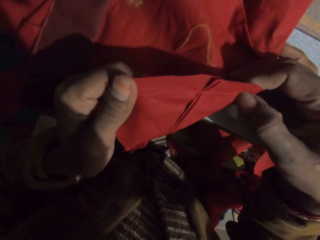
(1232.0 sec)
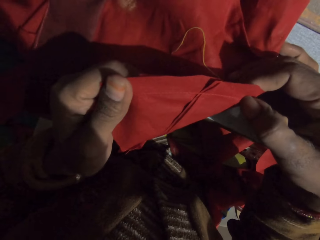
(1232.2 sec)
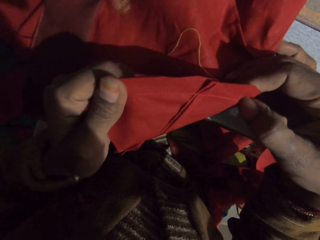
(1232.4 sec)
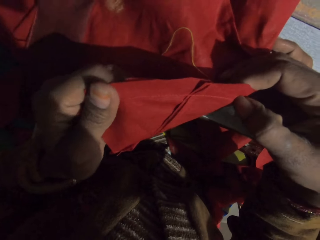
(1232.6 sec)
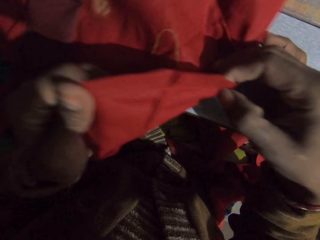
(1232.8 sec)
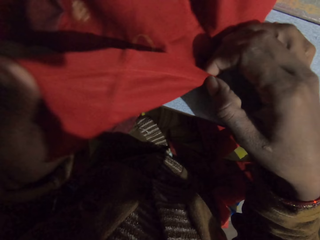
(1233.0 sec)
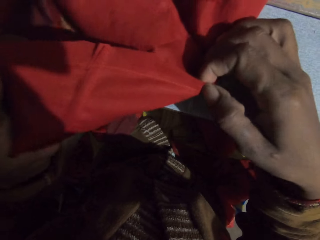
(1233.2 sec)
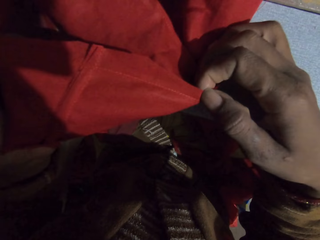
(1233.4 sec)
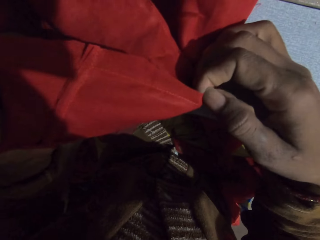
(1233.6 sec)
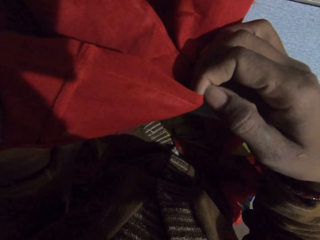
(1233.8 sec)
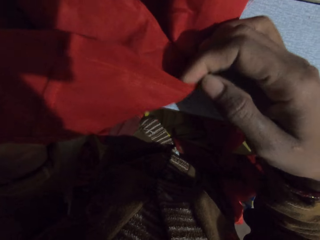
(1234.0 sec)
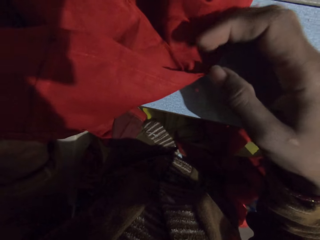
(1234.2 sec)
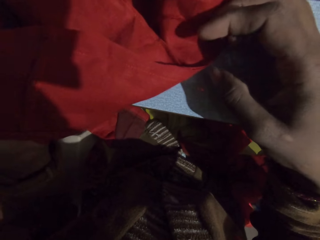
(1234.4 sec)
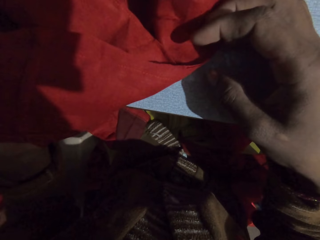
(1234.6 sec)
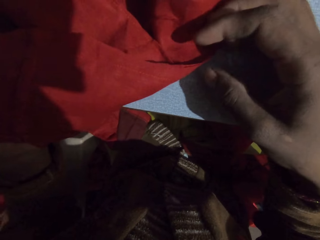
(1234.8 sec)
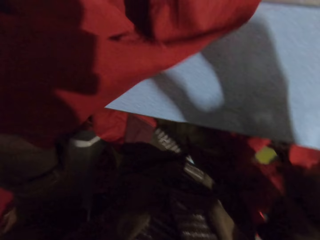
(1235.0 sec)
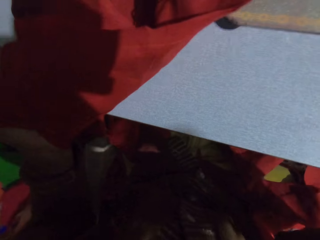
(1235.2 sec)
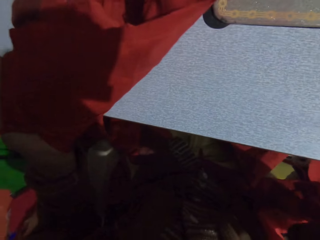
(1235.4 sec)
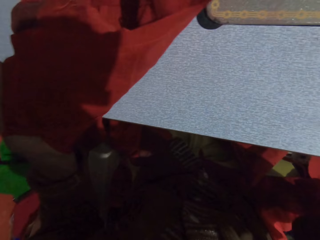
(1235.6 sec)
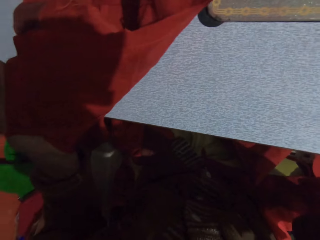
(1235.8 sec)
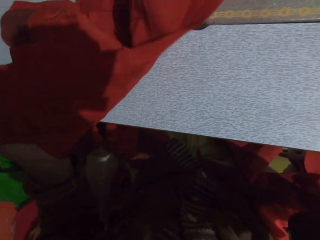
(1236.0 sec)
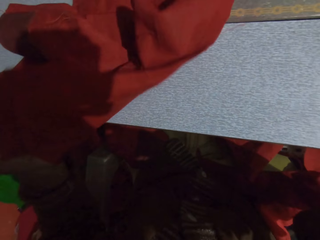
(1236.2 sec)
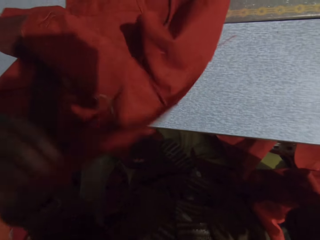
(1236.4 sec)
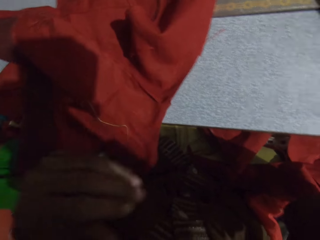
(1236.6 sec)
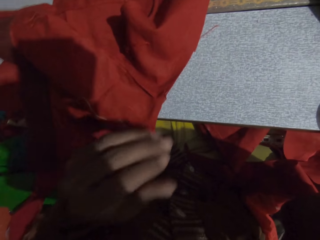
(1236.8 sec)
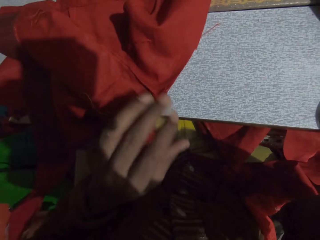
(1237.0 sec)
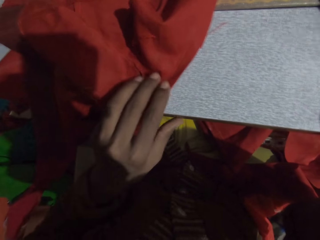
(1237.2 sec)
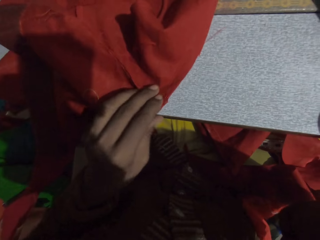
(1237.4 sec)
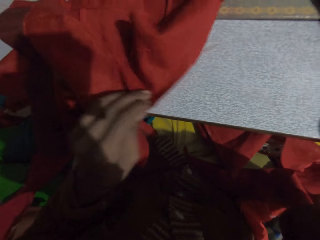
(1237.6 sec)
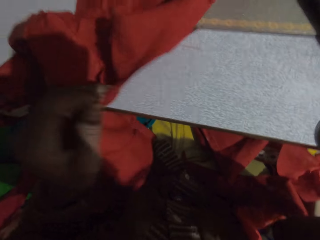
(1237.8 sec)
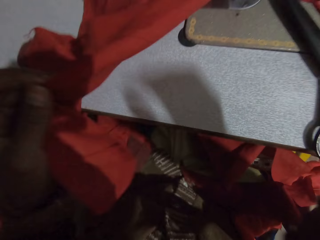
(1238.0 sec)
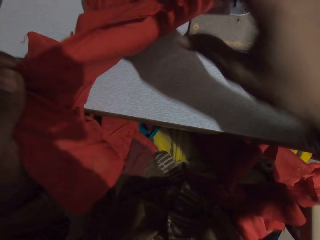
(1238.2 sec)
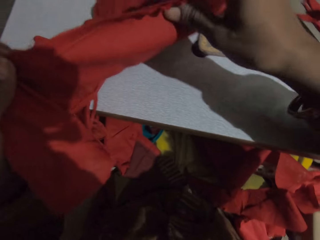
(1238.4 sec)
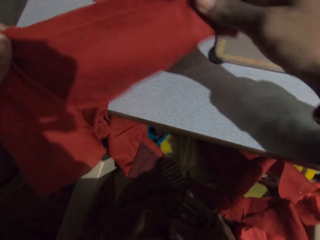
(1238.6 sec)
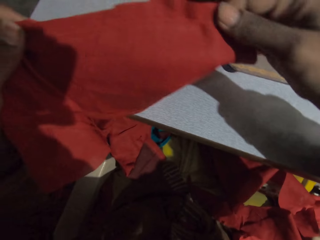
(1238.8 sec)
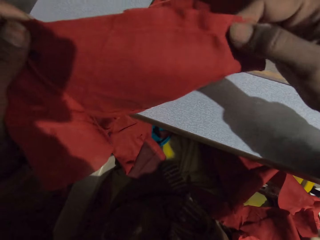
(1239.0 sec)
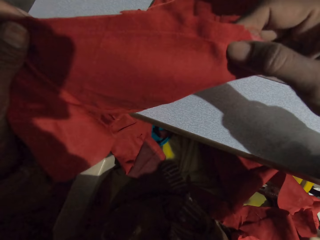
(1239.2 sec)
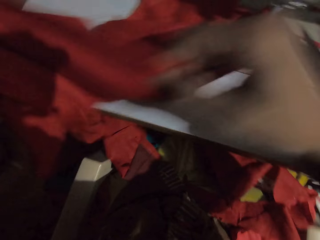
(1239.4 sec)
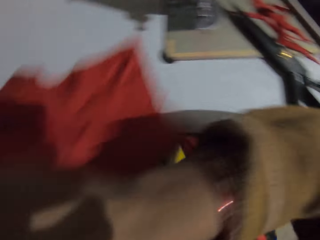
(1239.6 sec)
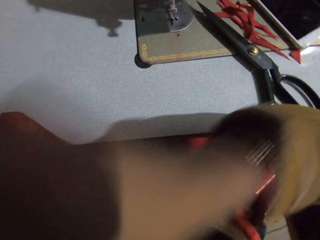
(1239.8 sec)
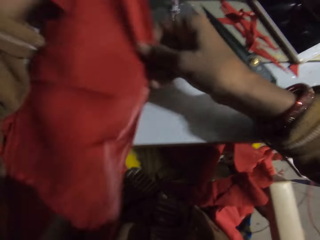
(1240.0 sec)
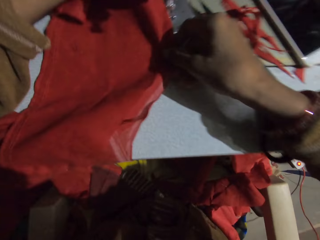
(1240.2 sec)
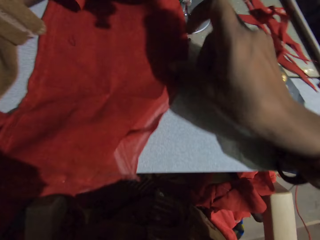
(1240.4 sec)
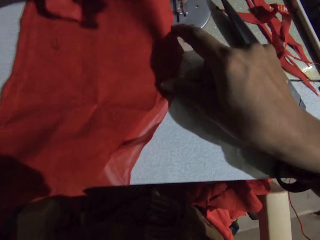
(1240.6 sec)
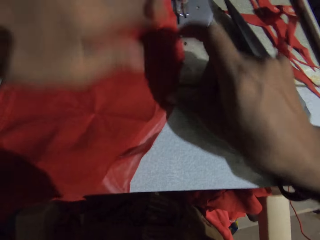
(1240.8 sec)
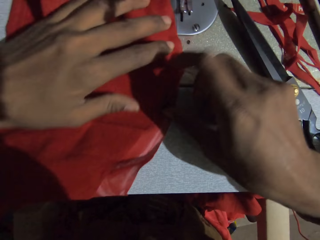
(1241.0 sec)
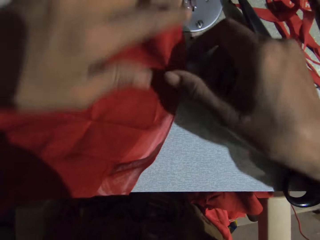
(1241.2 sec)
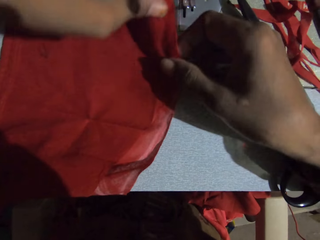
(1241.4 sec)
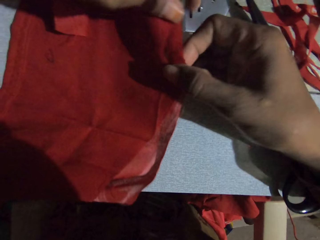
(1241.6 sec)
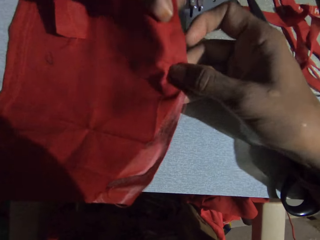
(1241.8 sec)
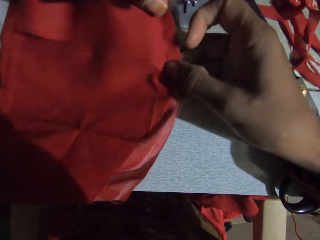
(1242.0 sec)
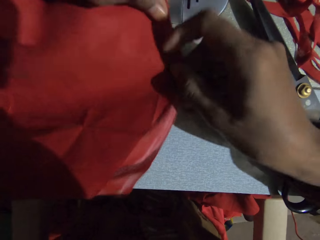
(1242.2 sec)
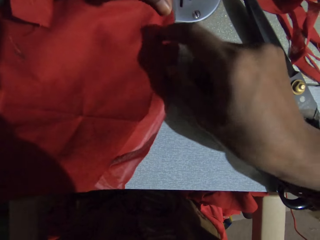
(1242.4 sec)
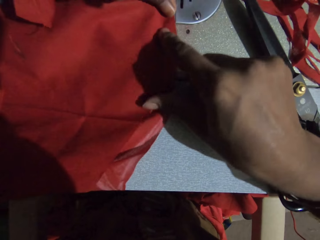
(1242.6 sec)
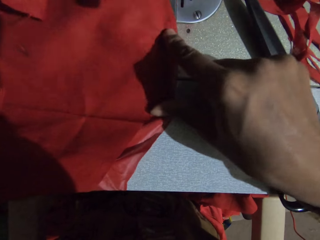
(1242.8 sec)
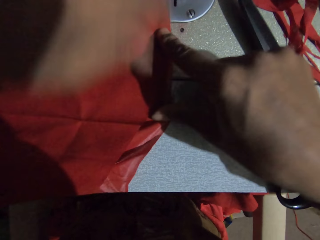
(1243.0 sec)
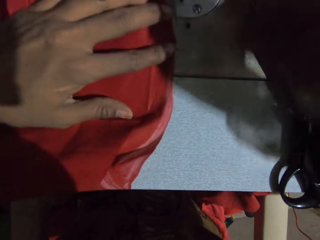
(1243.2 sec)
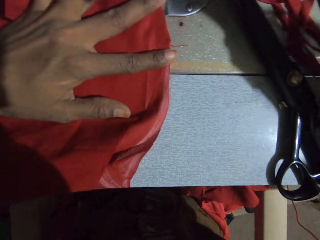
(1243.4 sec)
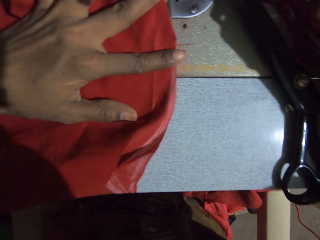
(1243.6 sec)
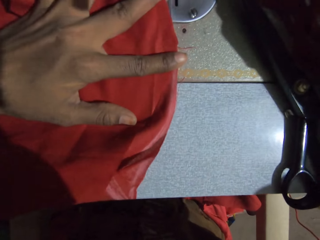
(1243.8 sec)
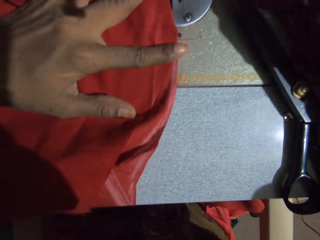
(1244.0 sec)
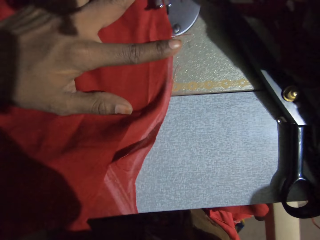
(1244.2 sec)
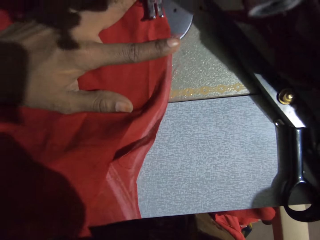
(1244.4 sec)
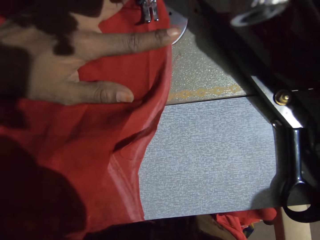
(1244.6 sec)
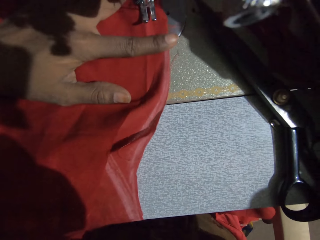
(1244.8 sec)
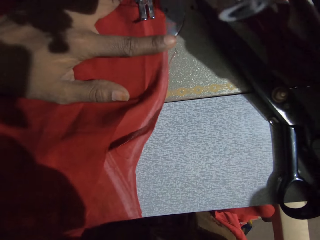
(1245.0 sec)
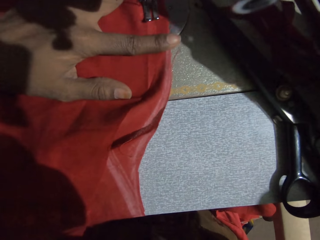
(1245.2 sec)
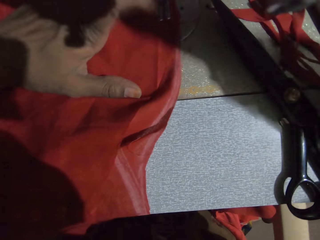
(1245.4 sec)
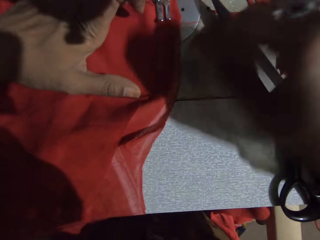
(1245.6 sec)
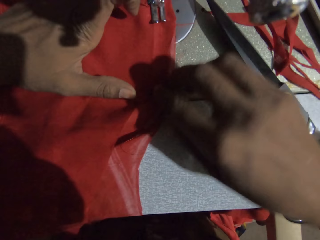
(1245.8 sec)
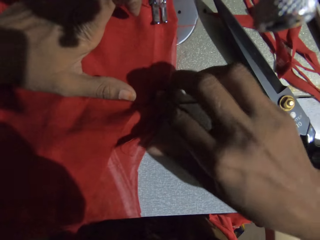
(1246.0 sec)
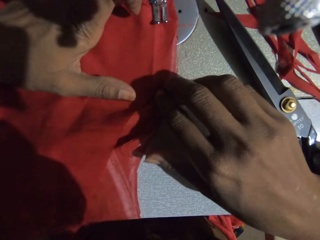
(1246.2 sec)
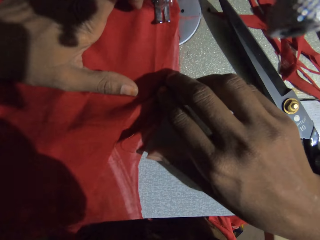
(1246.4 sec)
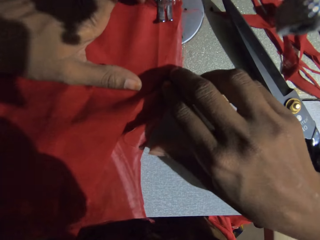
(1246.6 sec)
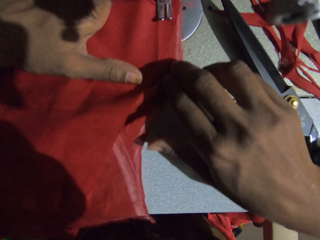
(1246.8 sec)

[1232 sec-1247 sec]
The camera wearer checks the fabric. He holds the piece of cloth with his hands. He puts the piece of cloth on the sewing machine and picks the piece of cloth from the sewing machine. He checks the fabric, turns the fabric, and adjusts the fabric. He puts the piece of cloth on the sewing machine. He moves the cloth on the sewing machine and holds the fabric with both hands.

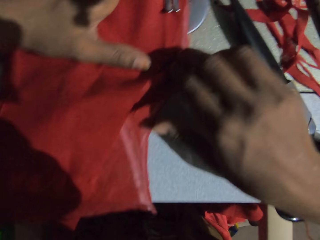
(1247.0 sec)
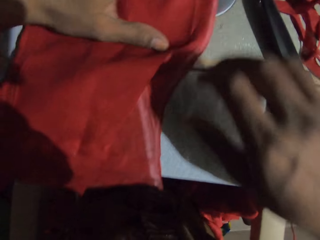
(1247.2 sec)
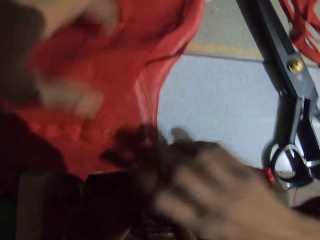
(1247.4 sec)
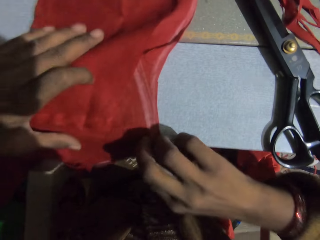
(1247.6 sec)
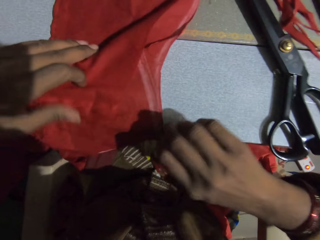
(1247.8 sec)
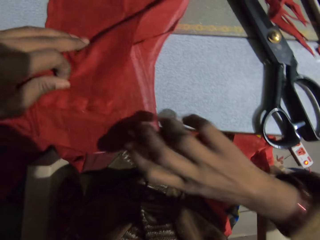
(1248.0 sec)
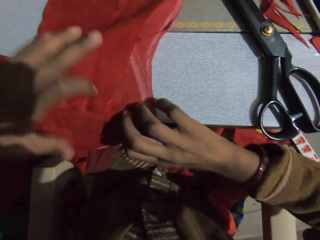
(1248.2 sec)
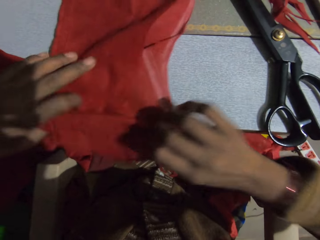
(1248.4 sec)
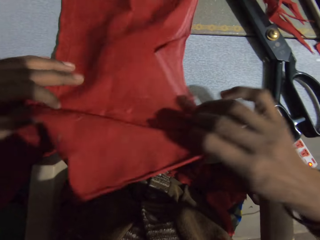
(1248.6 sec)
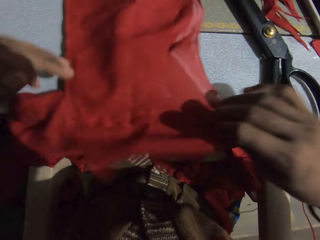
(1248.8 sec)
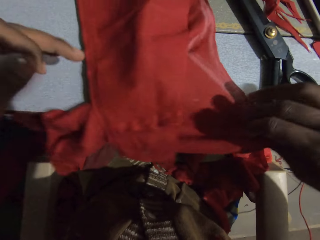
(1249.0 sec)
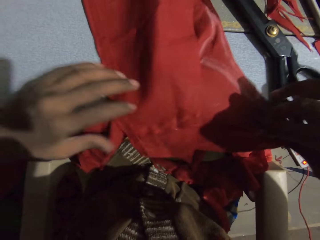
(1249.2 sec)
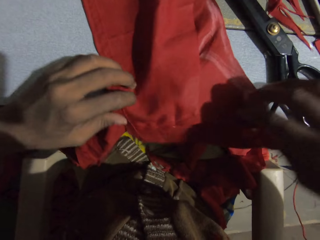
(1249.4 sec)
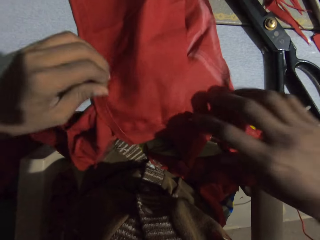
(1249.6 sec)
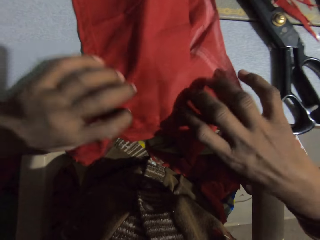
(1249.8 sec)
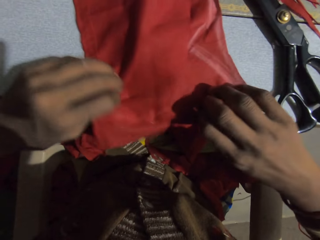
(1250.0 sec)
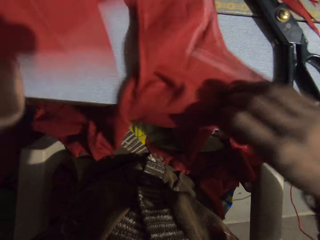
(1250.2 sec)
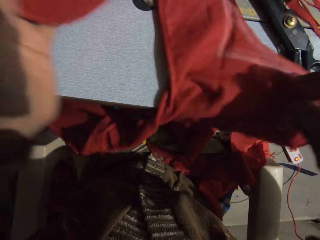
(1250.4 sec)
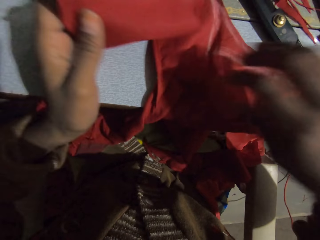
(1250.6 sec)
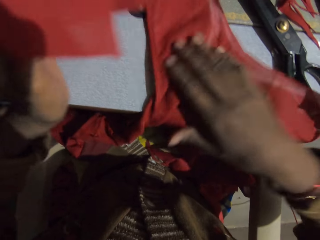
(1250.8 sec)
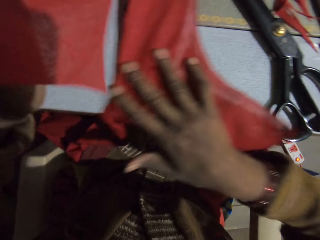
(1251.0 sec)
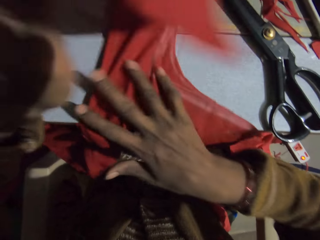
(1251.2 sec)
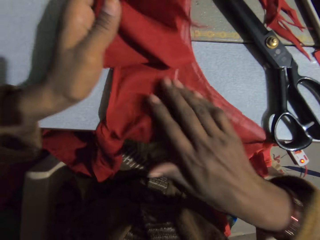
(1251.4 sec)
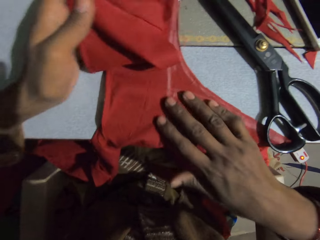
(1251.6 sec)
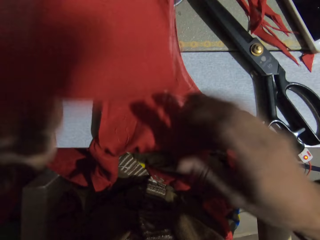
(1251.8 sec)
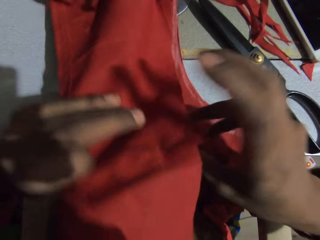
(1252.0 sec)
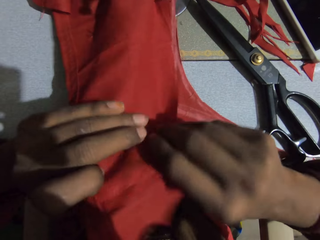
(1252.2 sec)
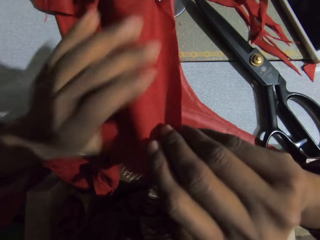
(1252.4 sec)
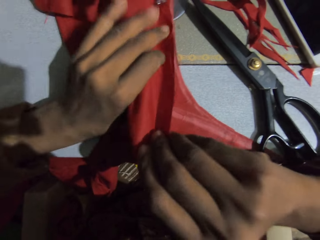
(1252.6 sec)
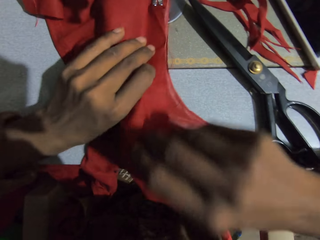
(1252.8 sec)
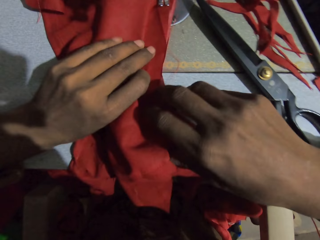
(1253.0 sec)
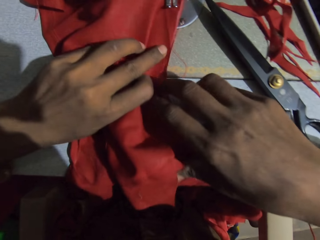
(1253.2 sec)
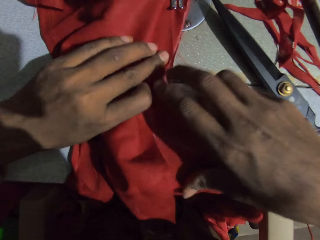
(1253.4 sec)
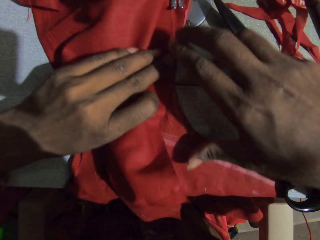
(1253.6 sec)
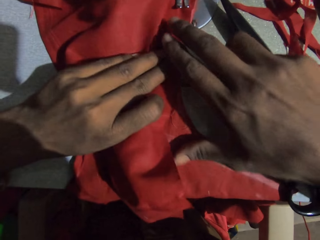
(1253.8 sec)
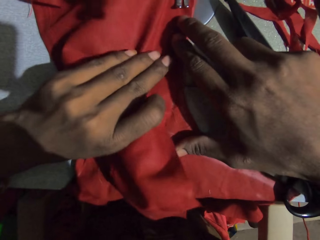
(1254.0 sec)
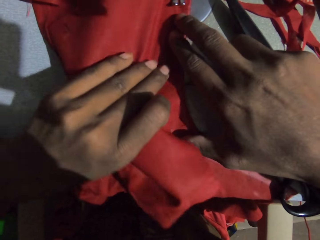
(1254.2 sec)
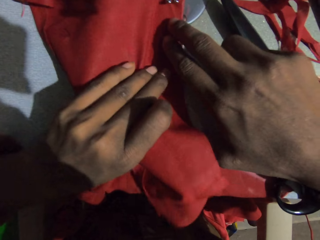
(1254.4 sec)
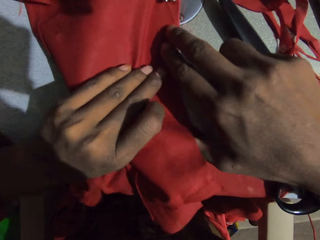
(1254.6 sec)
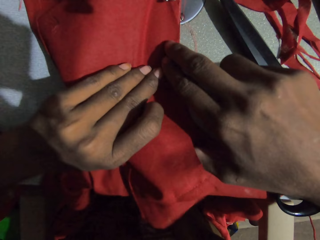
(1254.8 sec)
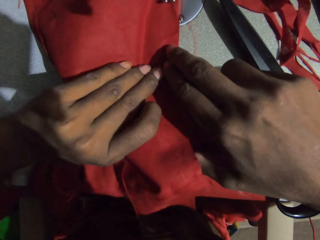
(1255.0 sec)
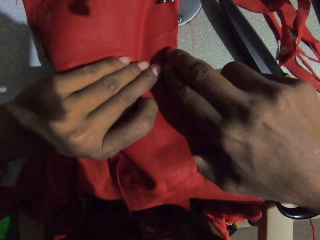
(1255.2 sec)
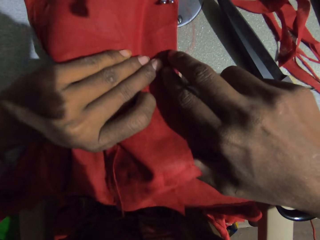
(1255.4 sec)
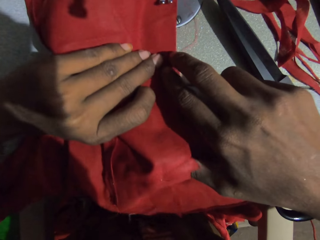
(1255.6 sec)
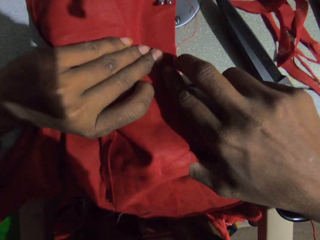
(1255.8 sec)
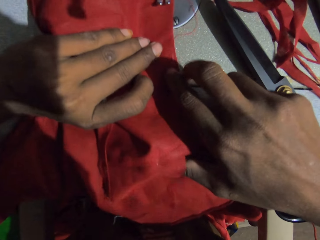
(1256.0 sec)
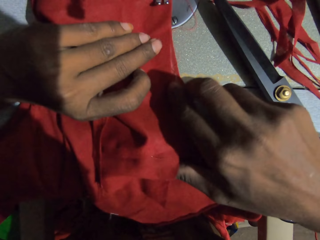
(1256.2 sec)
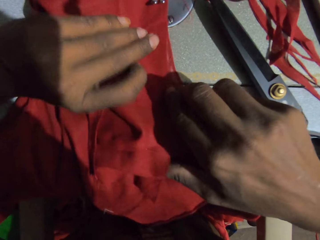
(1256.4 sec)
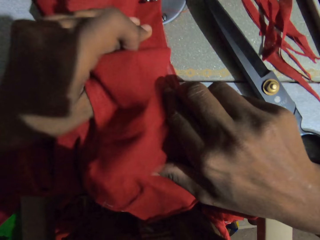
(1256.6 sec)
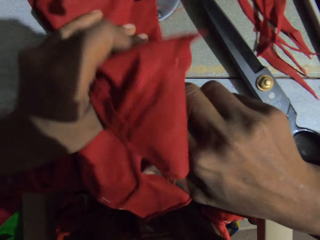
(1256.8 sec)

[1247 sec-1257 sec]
The camera wearer sews the piece of cloth with the sewing machine. He adjusts the fabric and moves the piece of cloth with his hands. He sews the piece of cloth with the sewing machine.
